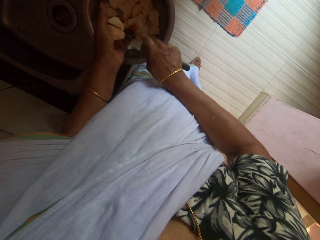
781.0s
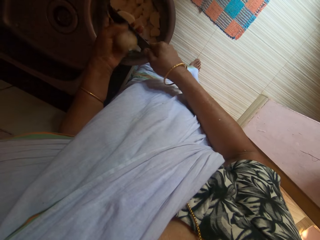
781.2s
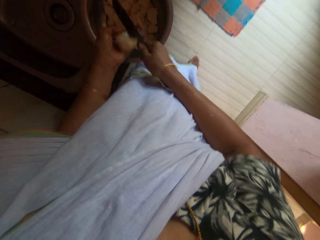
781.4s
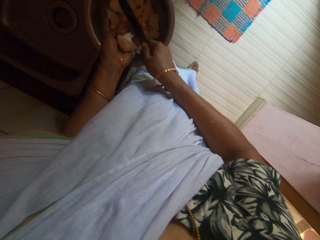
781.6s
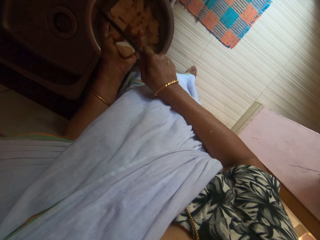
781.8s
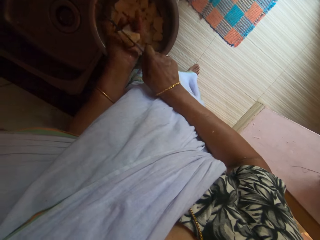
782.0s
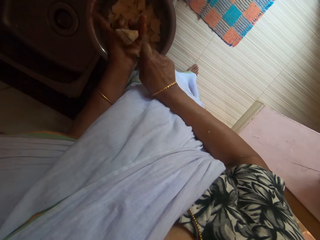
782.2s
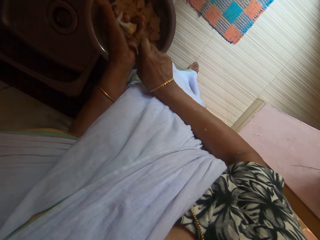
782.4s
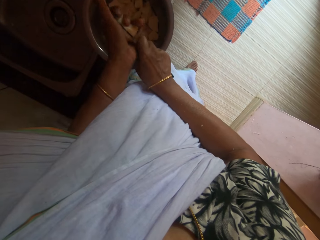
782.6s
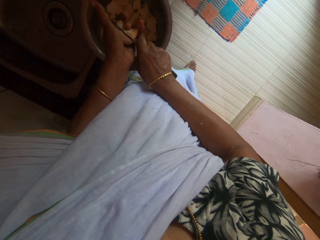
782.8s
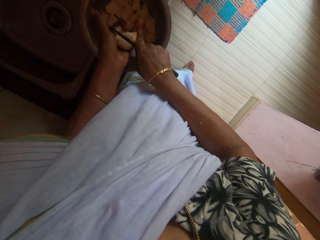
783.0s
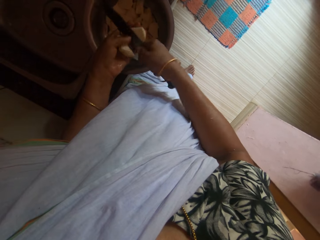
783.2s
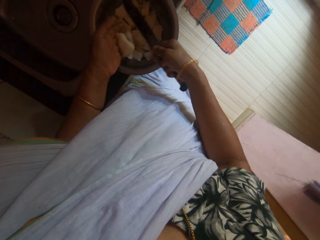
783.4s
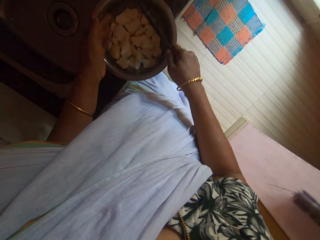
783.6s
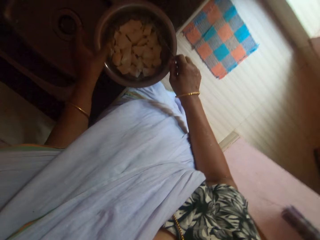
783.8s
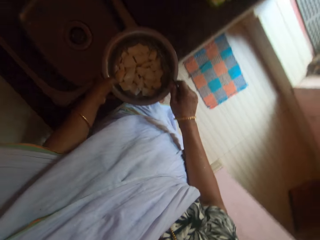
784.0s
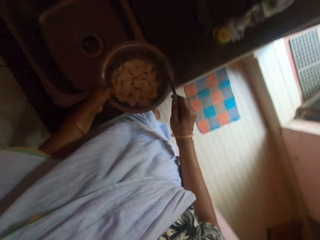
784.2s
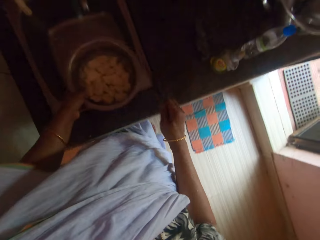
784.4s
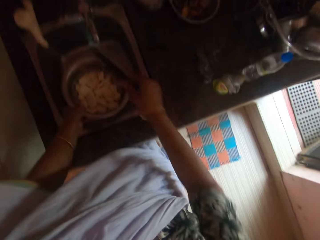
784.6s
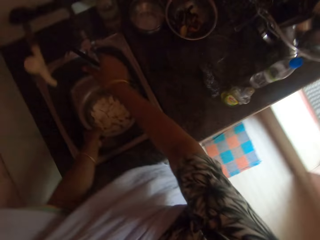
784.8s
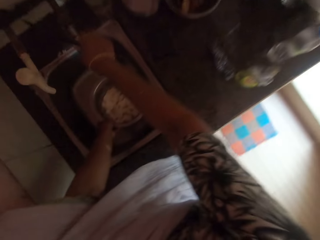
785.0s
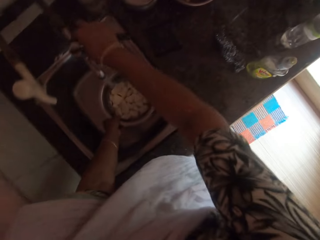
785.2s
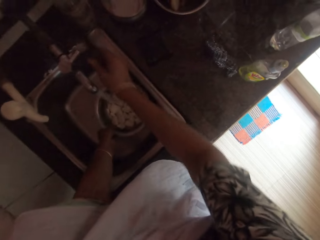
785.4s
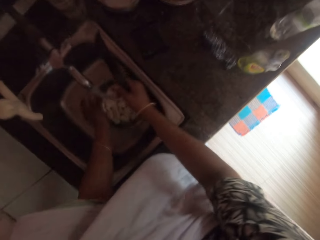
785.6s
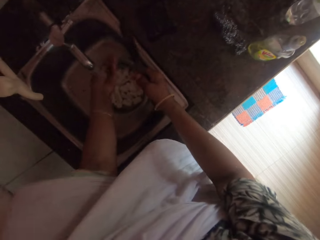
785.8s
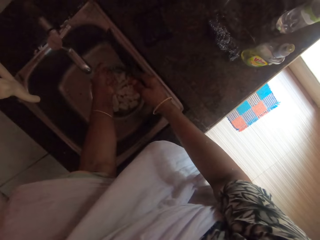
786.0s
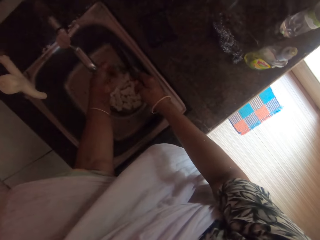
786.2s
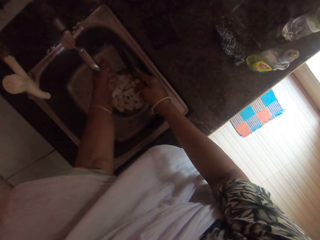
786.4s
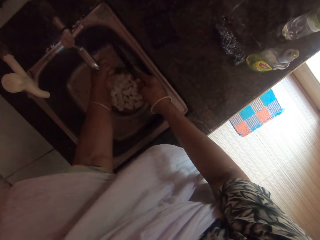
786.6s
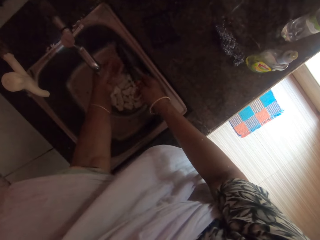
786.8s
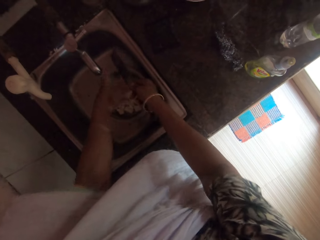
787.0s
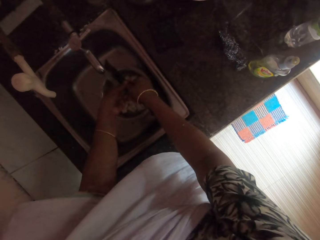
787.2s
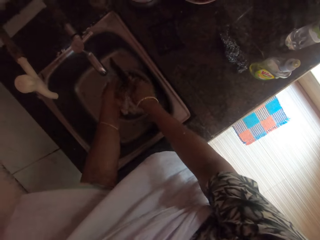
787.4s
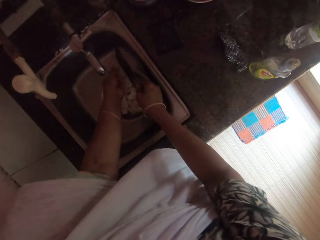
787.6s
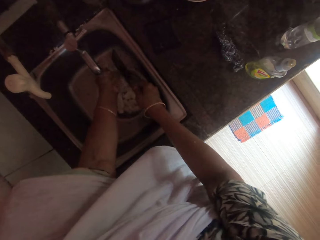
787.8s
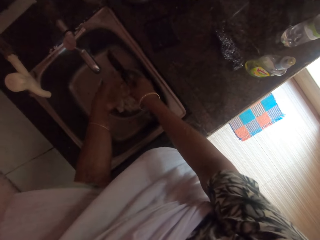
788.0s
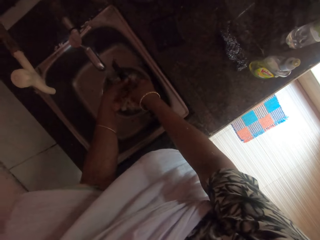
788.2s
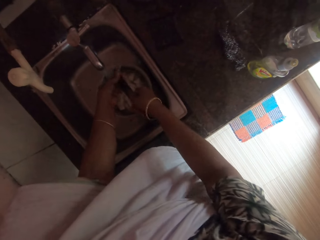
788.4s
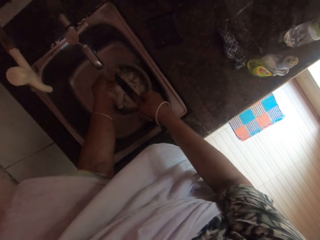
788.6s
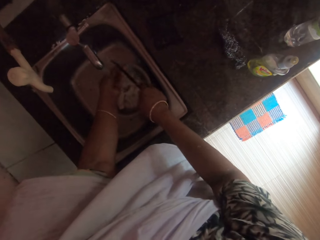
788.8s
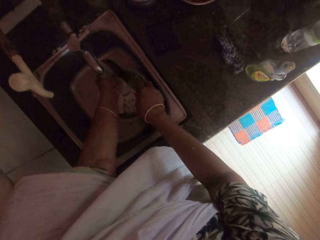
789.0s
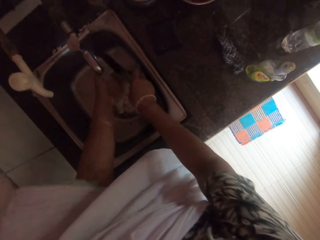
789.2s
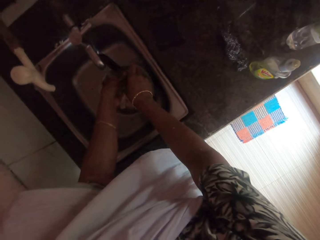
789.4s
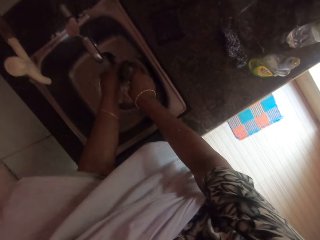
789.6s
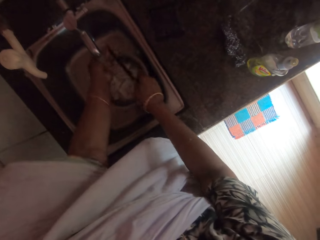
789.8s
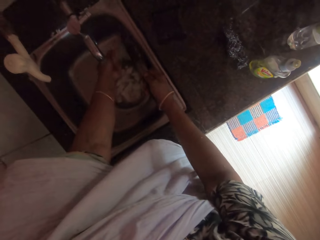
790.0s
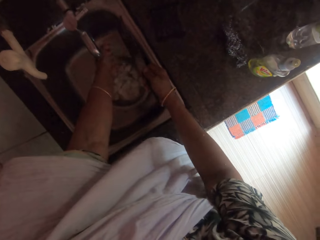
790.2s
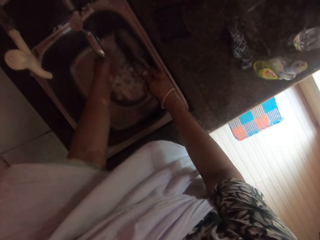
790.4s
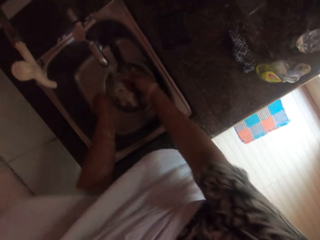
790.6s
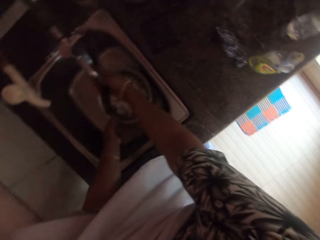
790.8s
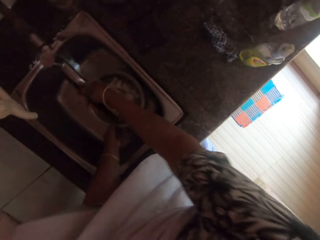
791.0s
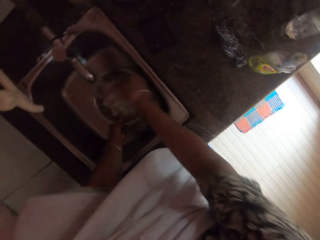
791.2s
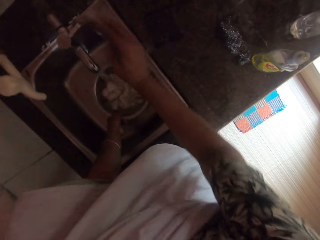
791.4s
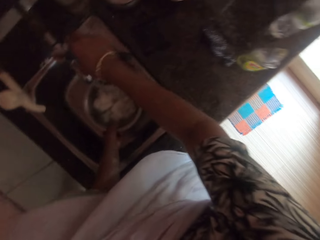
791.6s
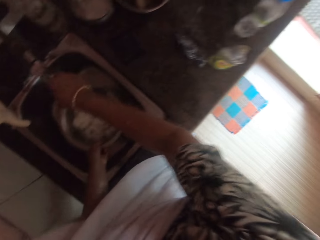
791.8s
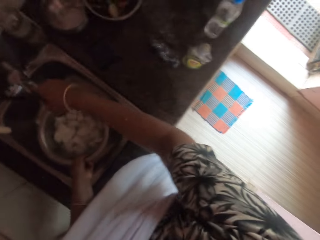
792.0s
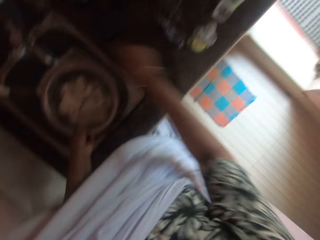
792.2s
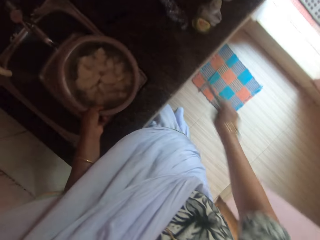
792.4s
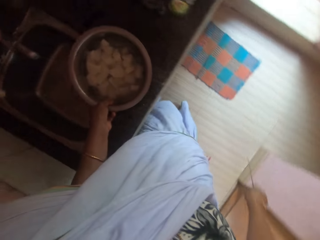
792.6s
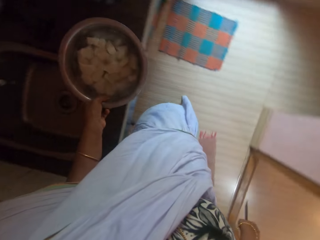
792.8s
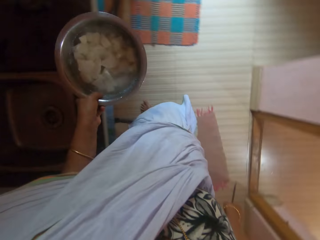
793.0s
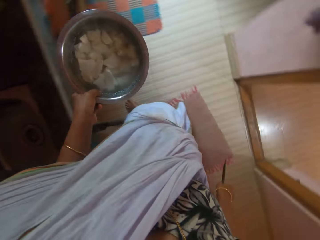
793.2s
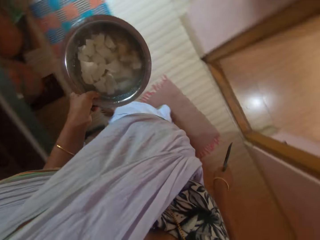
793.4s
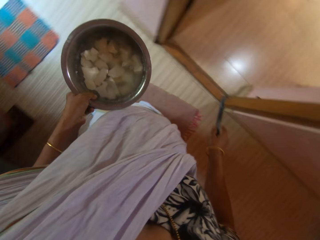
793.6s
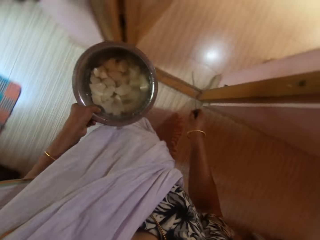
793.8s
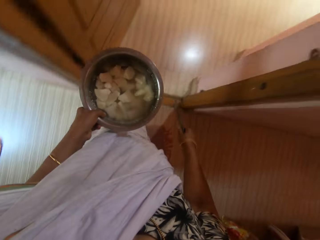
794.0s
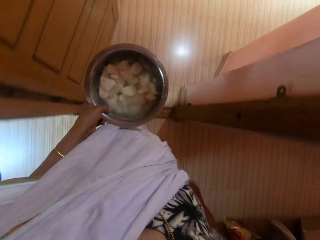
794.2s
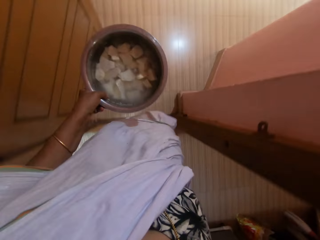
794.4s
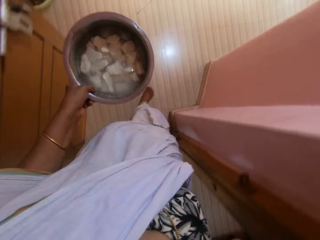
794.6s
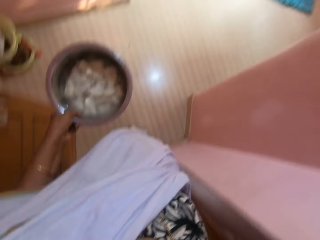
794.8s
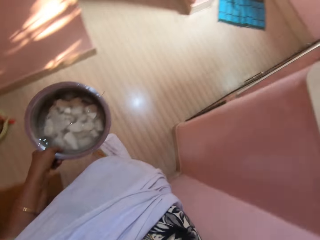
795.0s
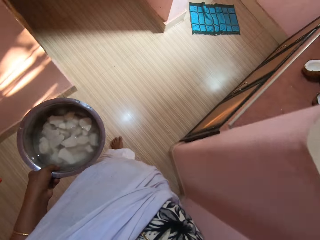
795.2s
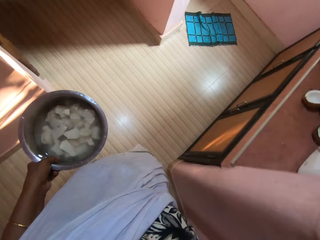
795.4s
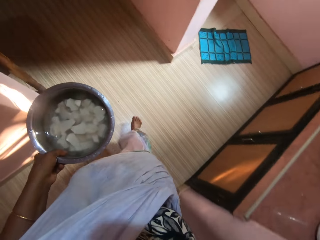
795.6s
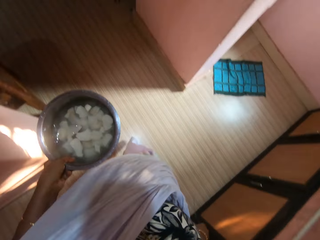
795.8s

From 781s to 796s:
The camera wearer picks up the plate from the counter table with her left hand. She puts the plate in the sink with her left hand. She holds the tap with her right hand. She turns on the tap with her right hand. She washes her left hand in the sink. She washes the knife in the sink with her left hand. She washes her left hand in the sink. She washes the knife in the sink with her right hand. She holds the plate in the sink with her left hand. She picks up the plate from the sink with her left hand. She holds the tap with her right hand. She turns off the tap with her right hand. She walks into the kitchen with the plate in her left hand and the knife in her right hand.

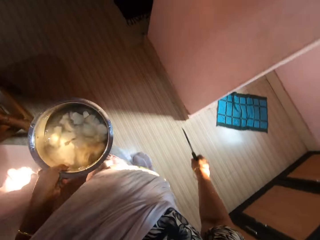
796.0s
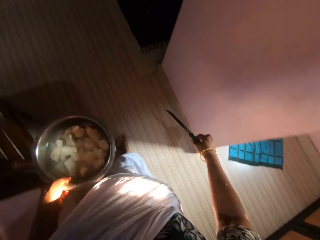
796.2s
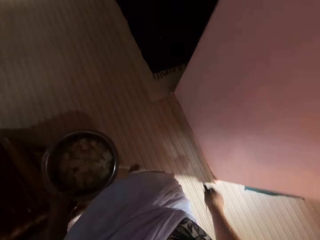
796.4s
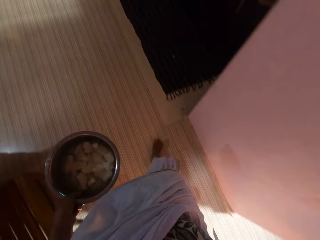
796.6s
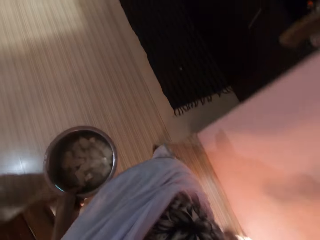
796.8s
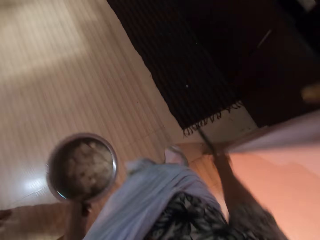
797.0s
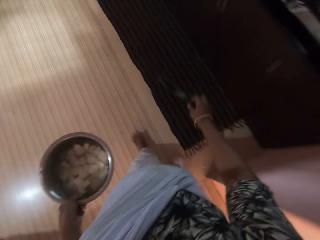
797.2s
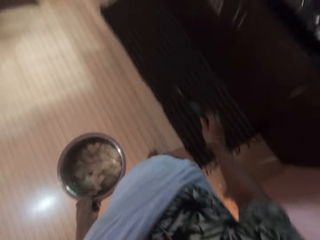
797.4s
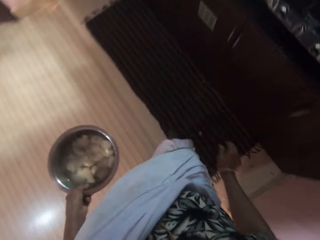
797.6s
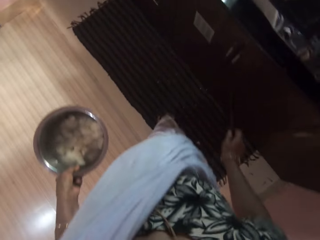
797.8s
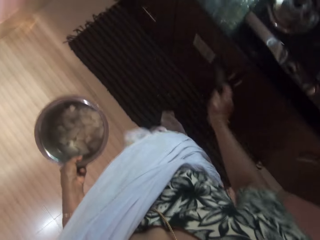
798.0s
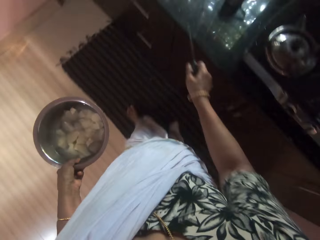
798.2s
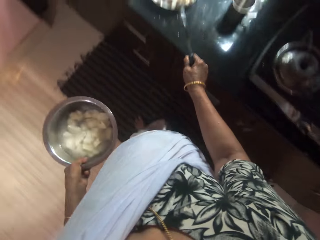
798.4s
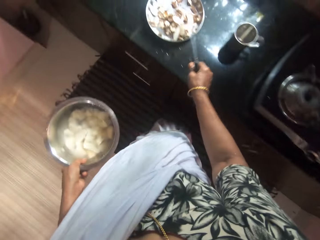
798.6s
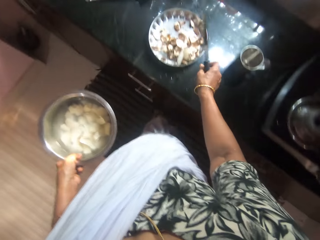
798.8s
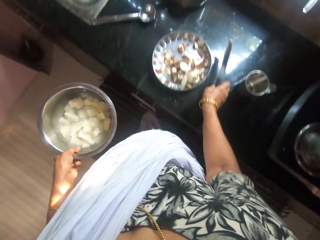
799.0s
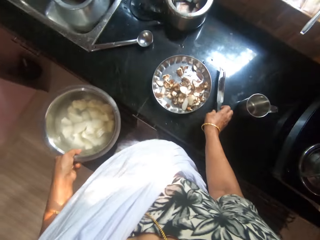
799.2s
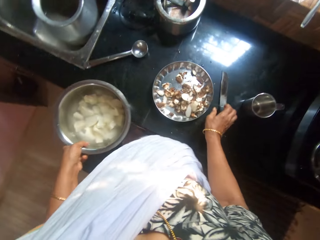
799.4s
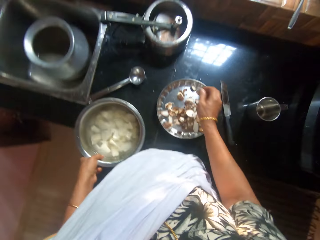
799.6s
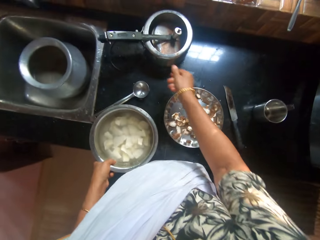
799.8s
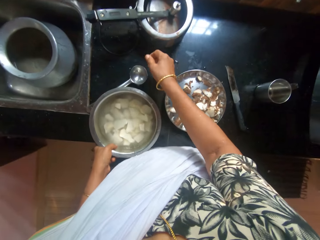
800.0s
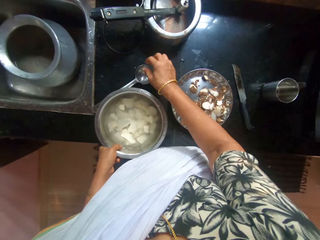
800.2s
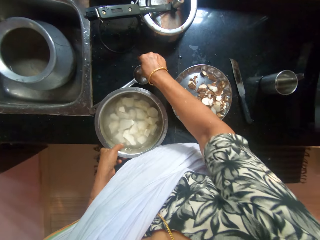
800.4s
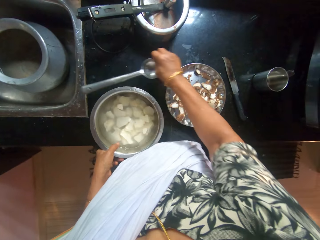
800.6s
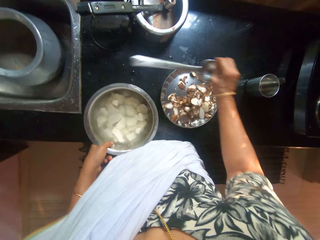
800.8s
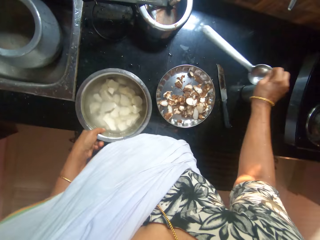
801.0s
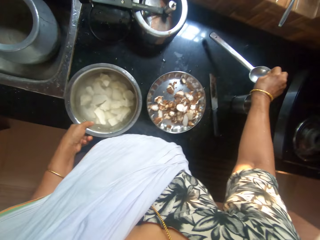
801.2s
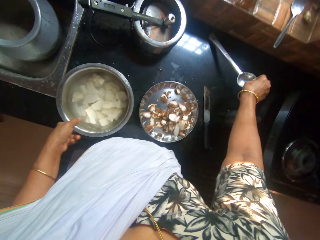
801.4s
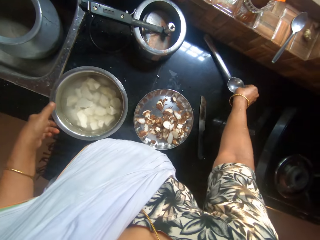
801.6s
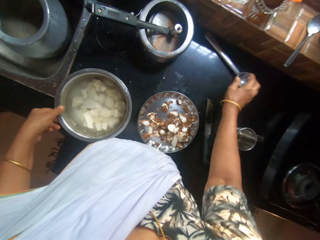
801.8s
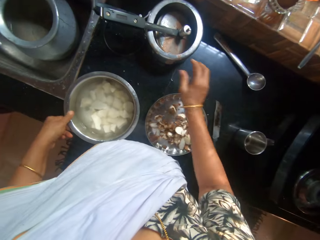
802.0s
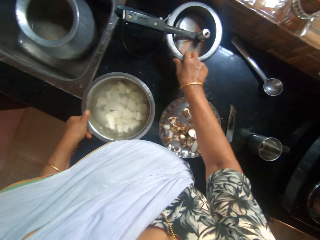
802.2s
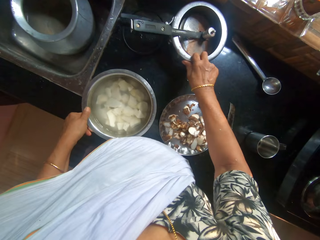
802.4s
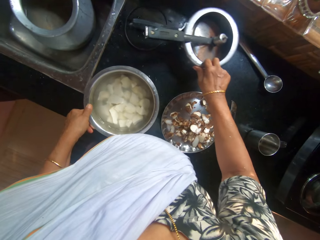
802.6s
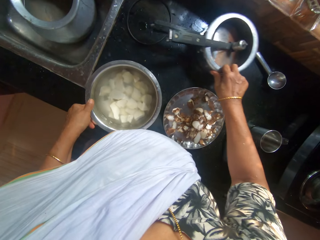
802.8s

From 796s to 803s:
The camera wearer interacts with a man. She places the knife on the counter table with her right hand. She places the plate on the counter table with her left hand. She picks up a serving spoon from the counter table with her right hand. She moves the serving spoon. She places the serving spoon on the counter table with her right hand. She holds the pot on the counter table with her right hand. She adjusts the pot on the counter table with her right hand.
